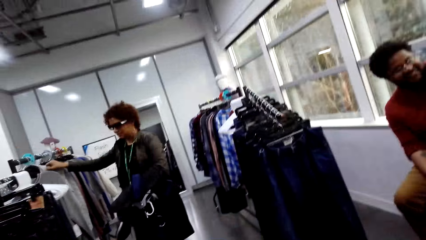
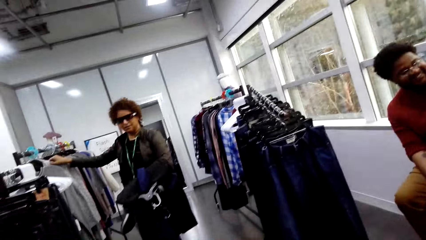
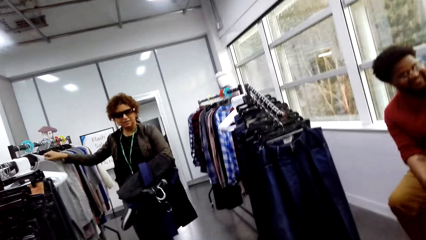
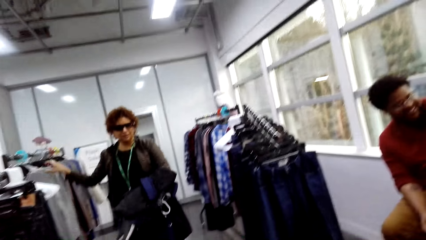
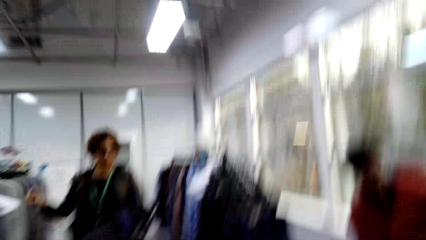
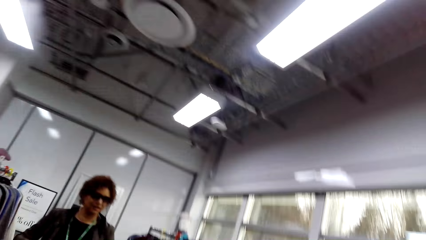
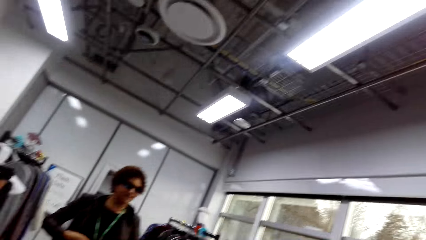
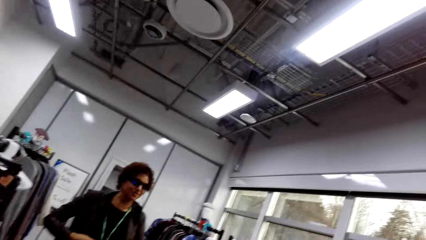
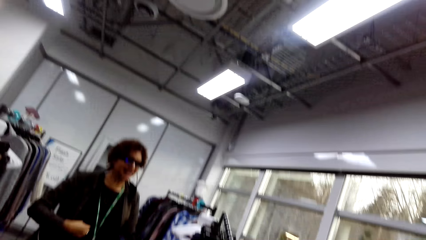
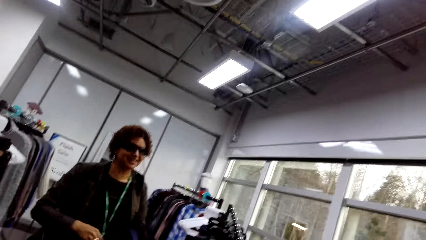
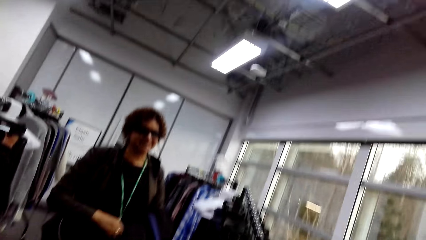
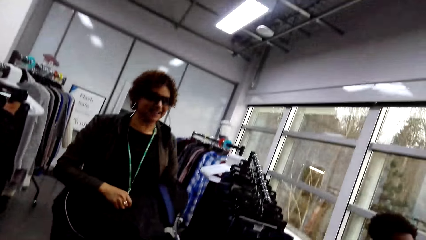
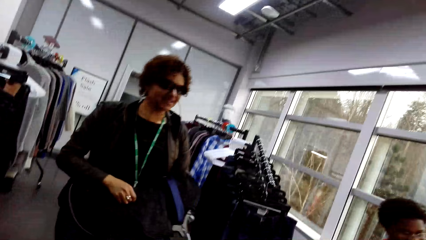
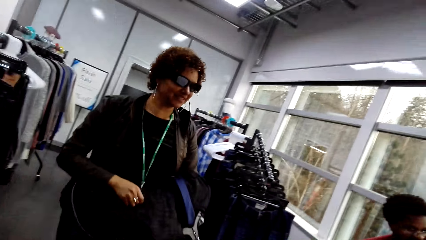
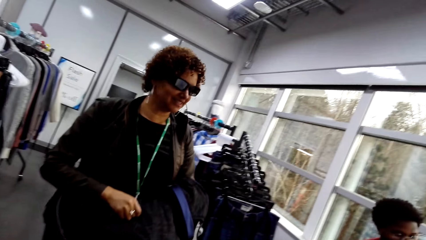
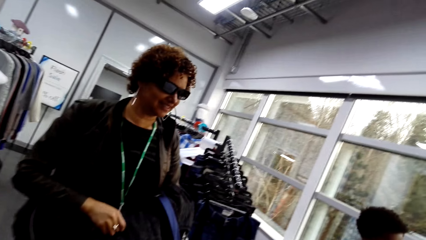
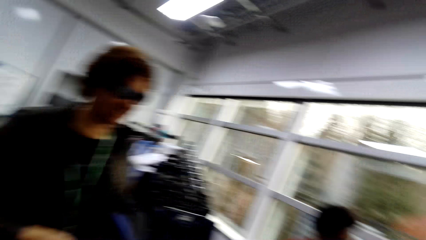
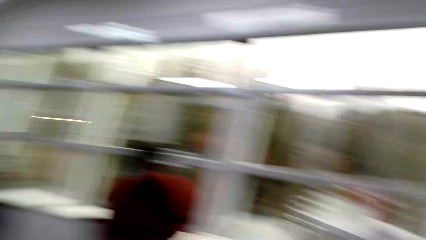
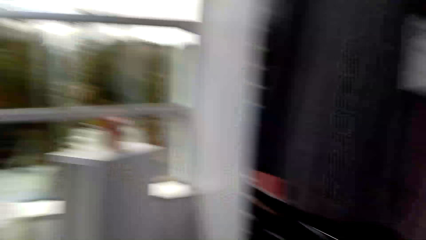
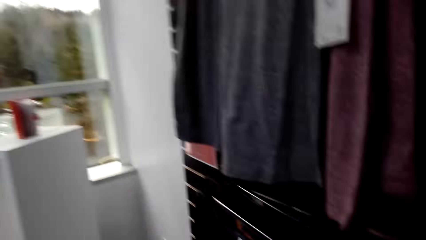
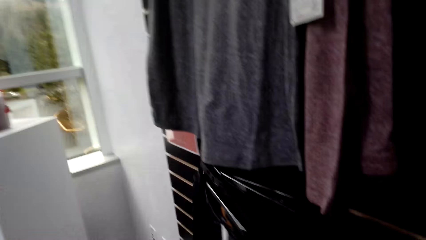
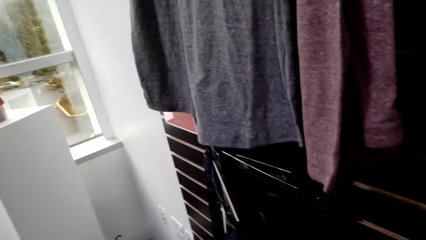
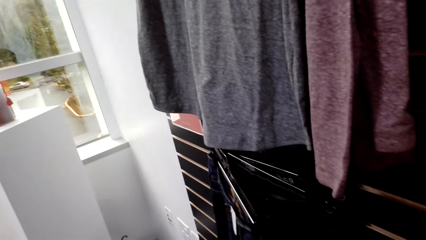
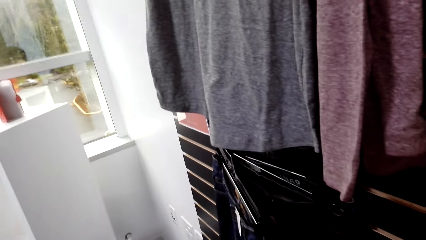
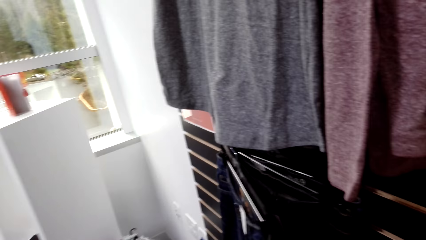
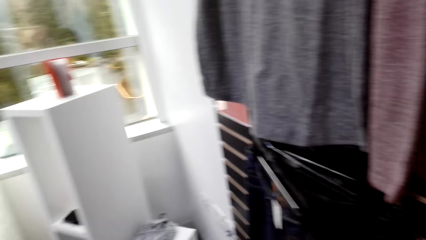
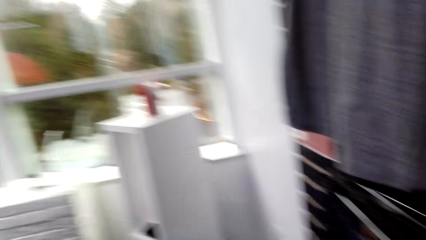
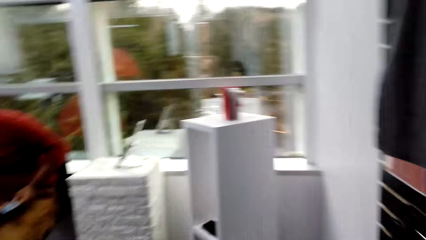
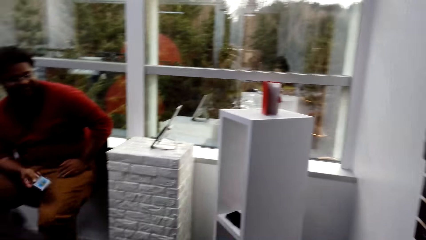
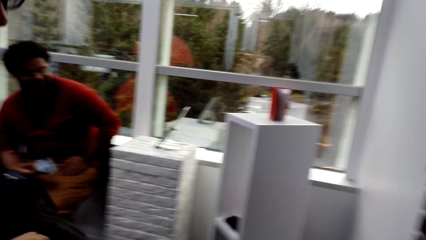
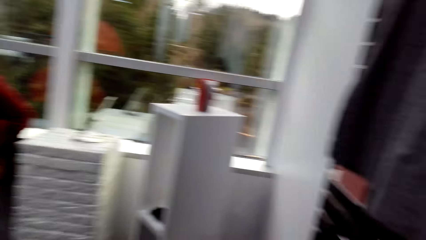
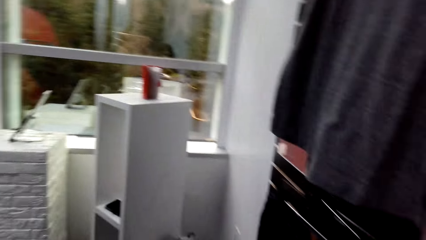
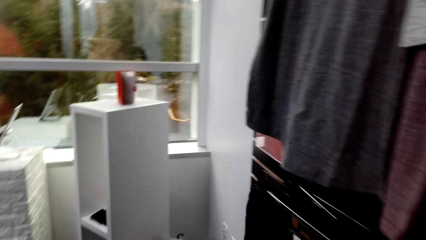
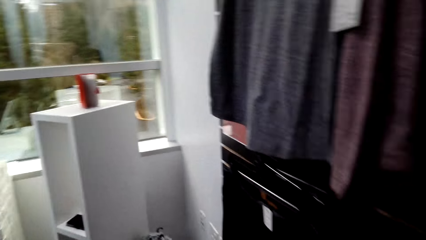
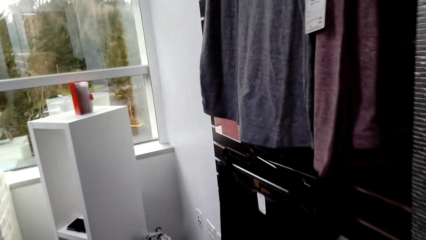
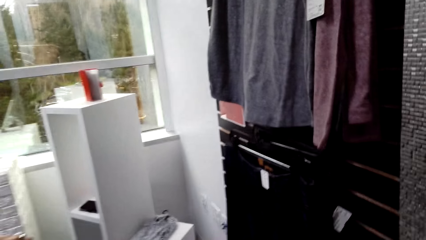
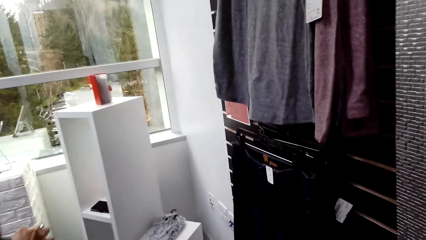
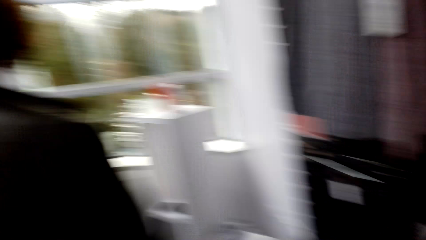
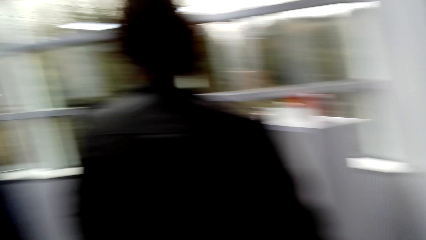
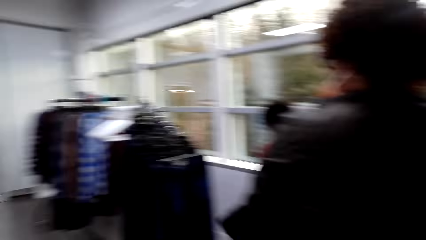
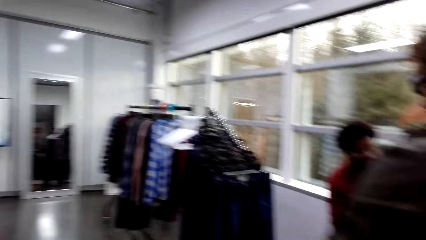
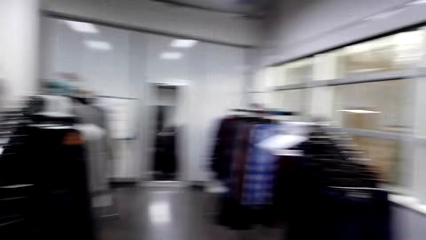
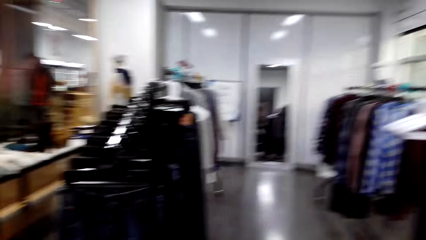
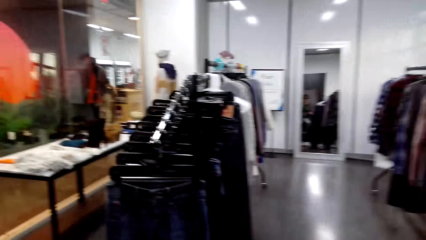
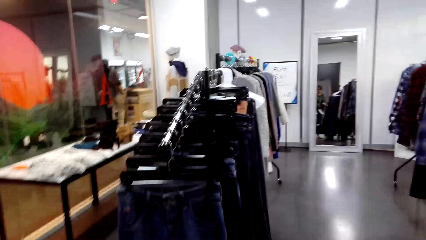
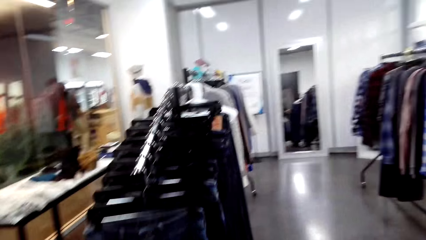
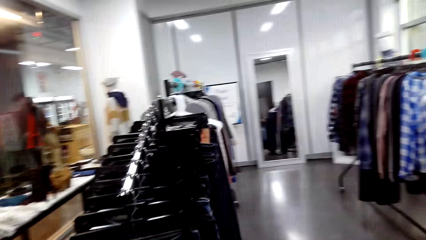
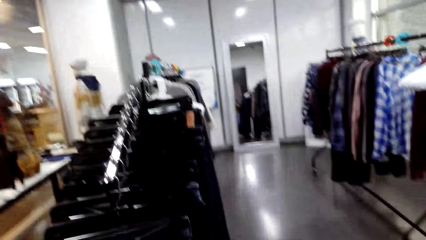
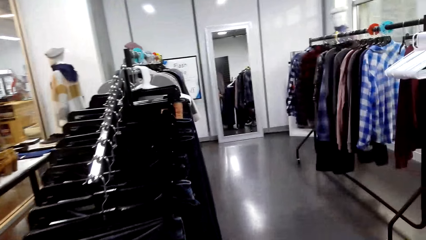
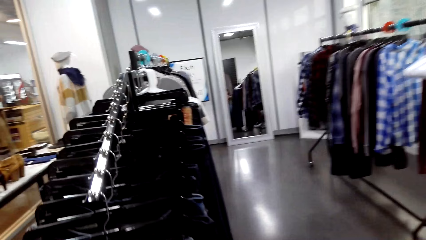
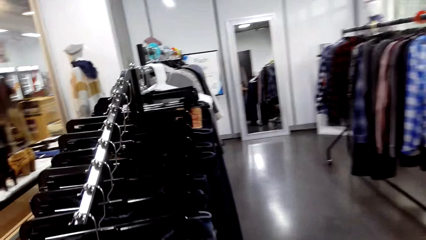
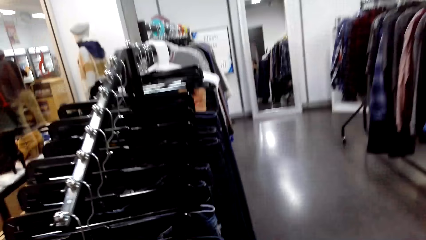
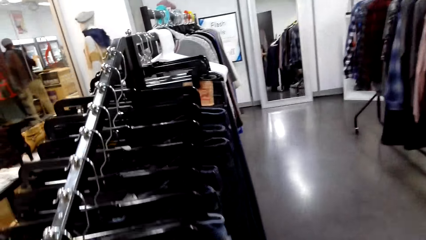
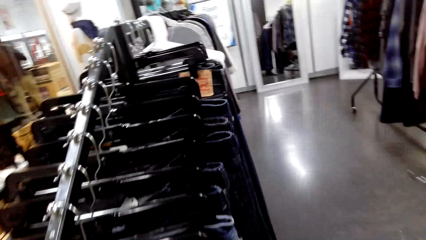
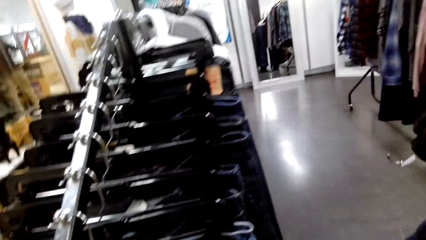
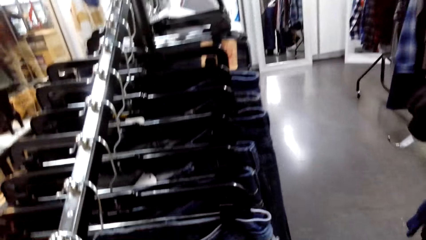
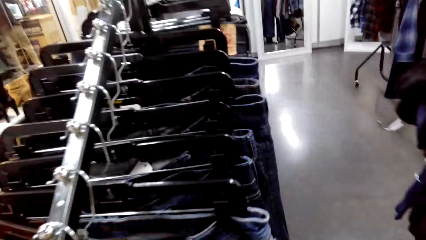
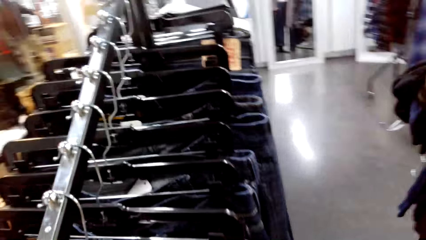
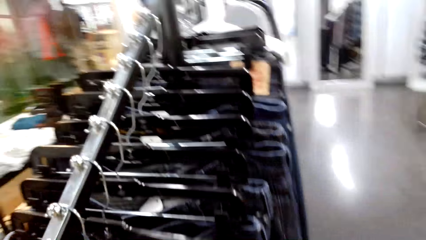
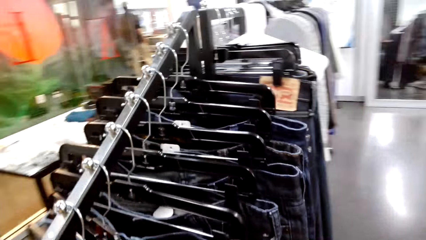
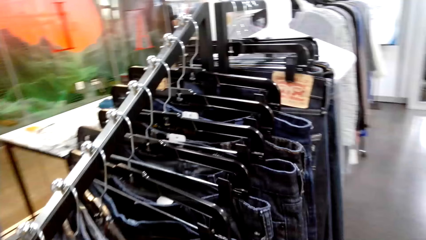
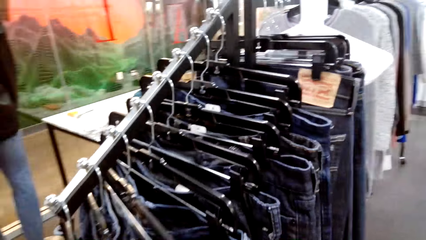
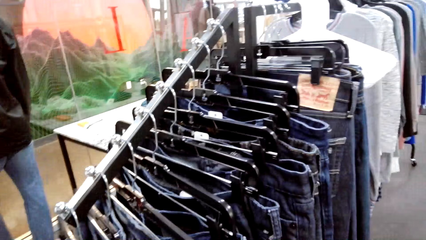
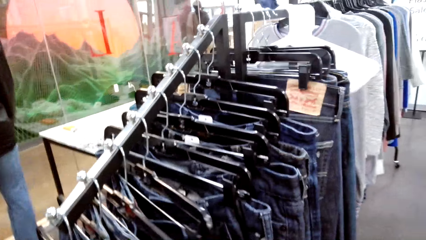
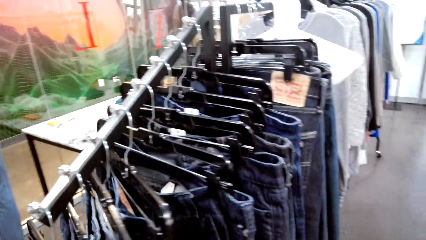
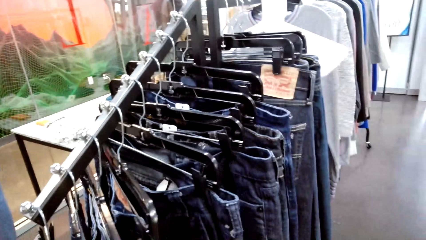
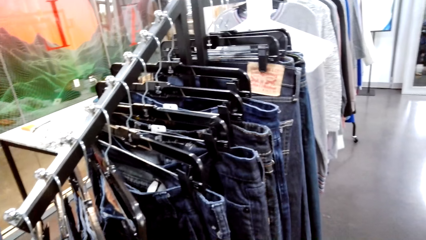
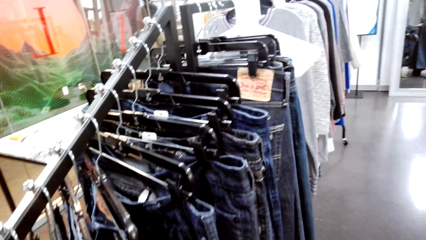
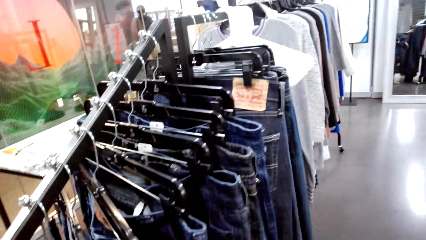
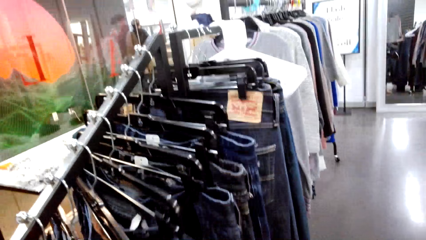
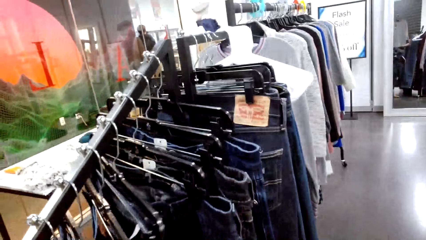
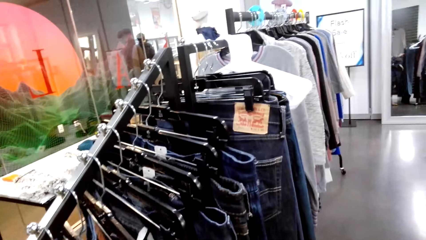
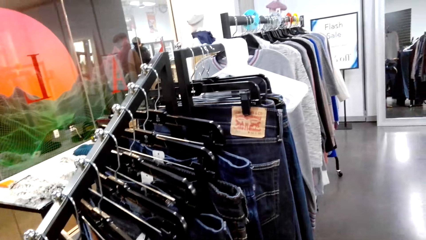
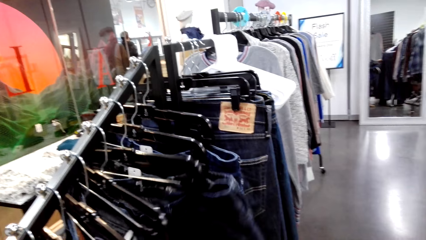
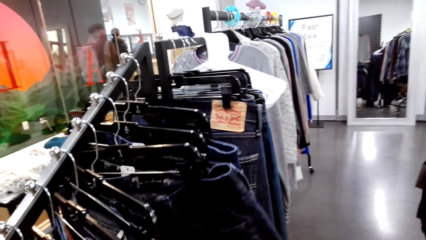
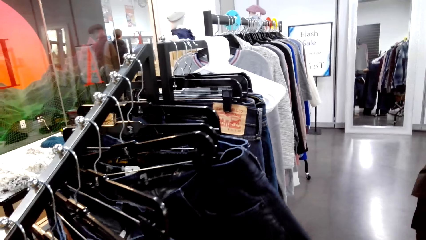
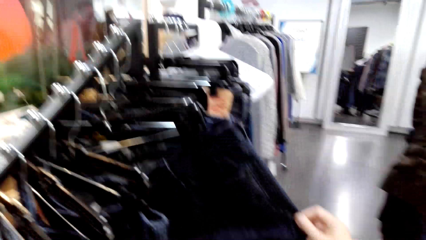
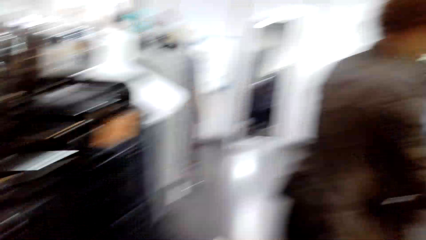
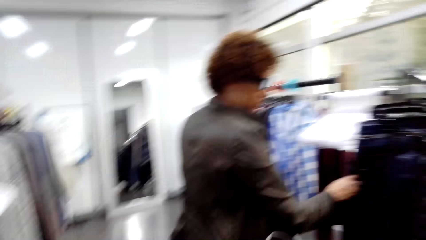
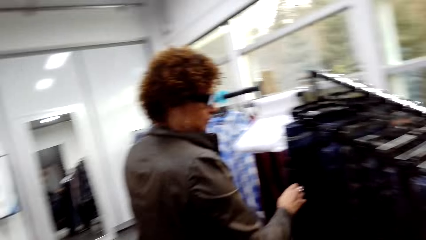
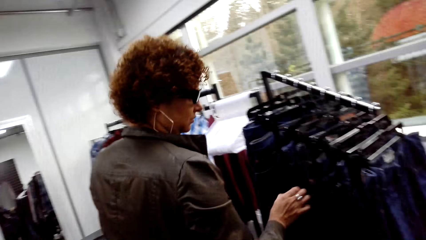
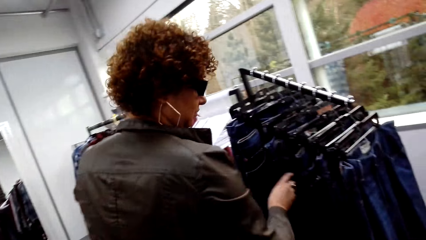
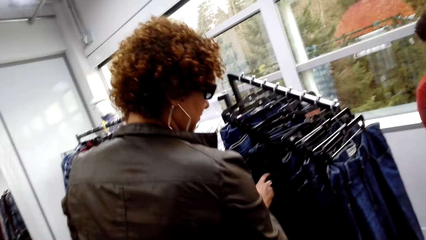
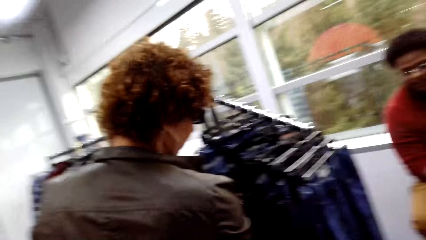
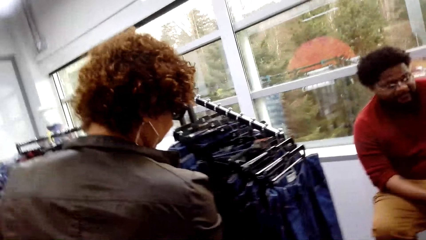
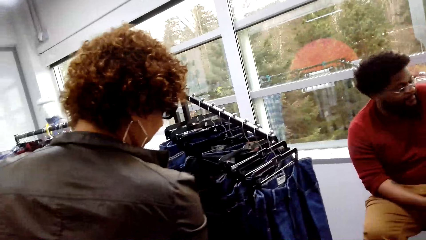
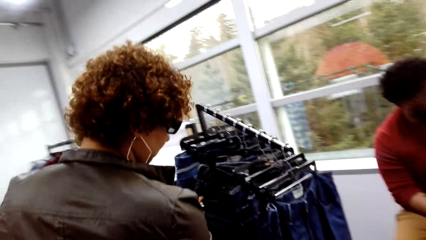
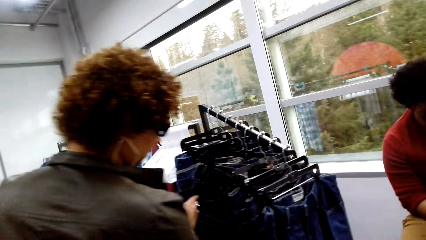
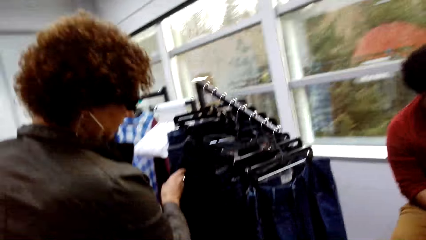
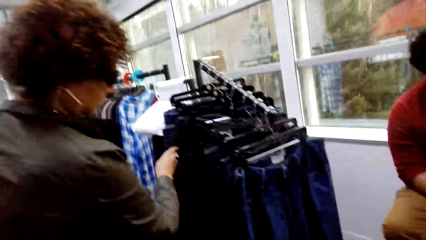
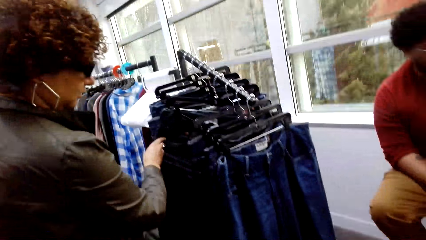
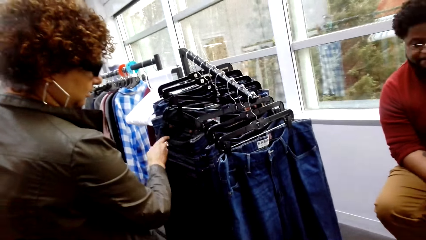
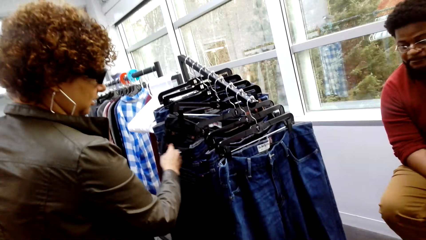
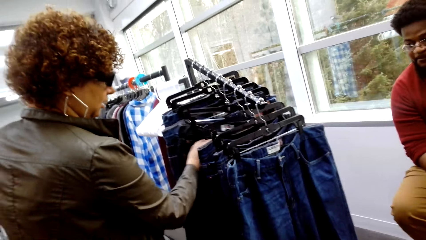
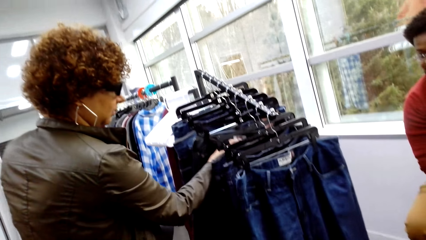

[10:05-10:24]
The camera wearer looks at a woman. The woman walks towards the camera wearer. The camera wearer holds the trouser. They walk around the boutique. They look at the clothes and touch the clothes. They look at the pants. The woman touches the clothes.
